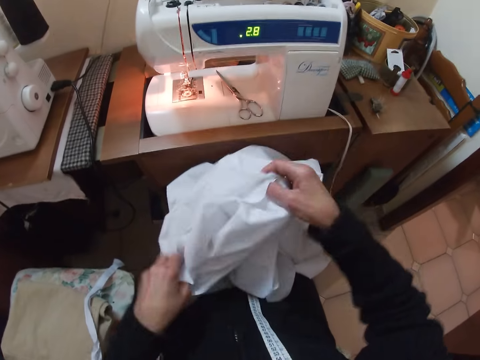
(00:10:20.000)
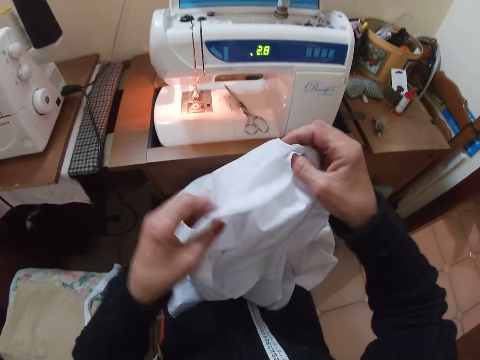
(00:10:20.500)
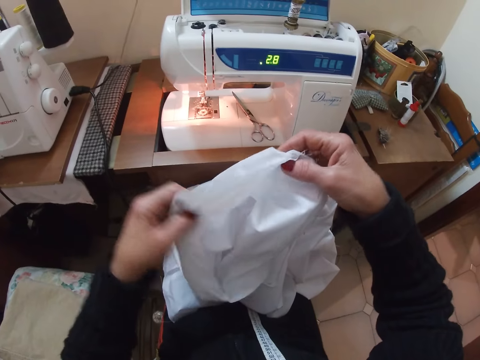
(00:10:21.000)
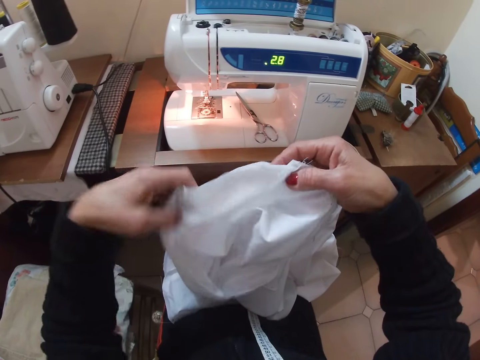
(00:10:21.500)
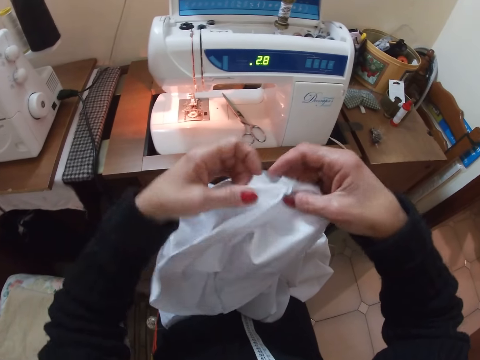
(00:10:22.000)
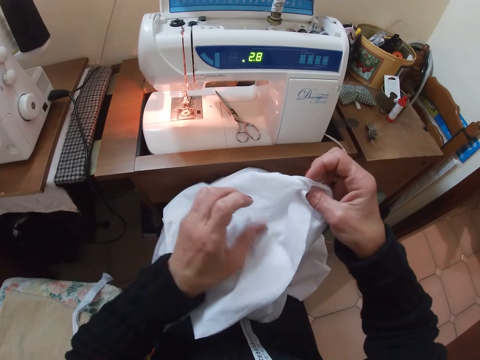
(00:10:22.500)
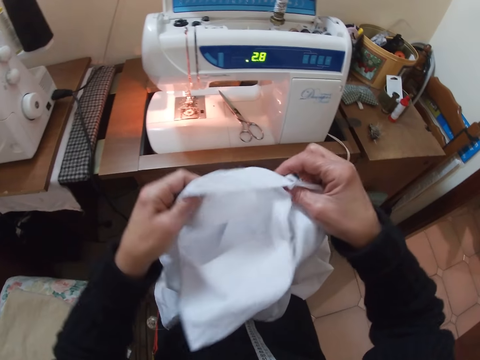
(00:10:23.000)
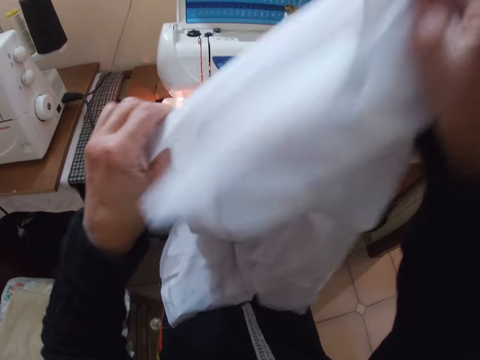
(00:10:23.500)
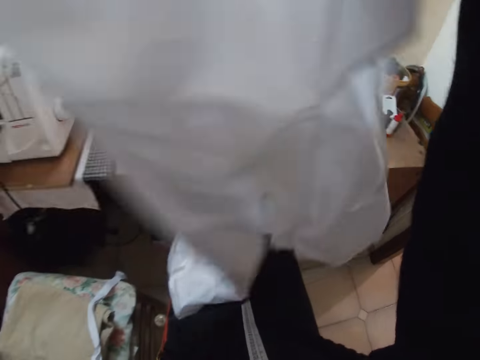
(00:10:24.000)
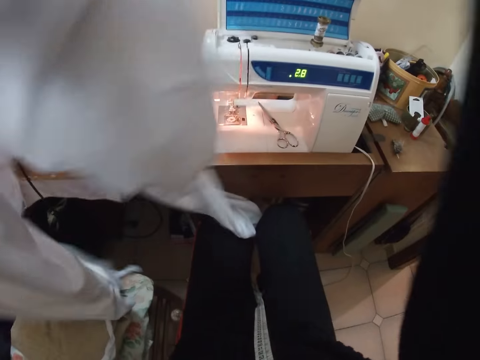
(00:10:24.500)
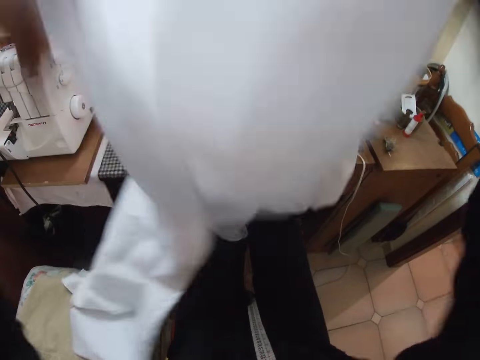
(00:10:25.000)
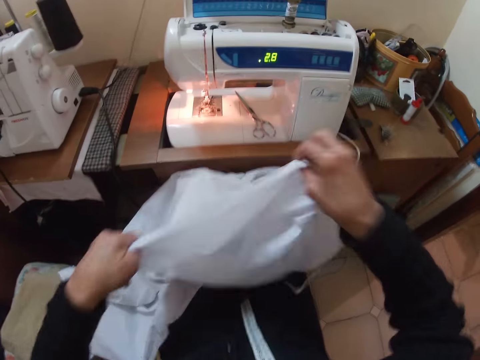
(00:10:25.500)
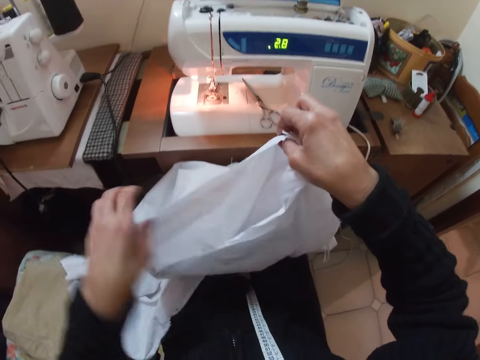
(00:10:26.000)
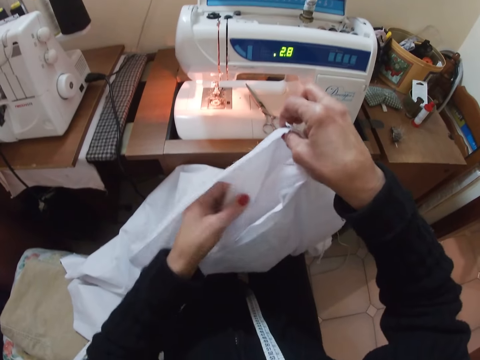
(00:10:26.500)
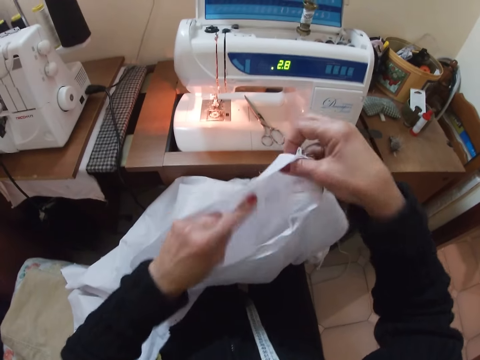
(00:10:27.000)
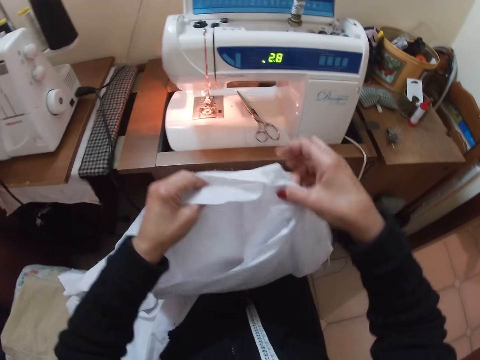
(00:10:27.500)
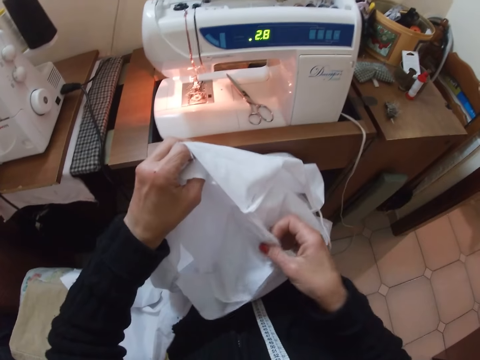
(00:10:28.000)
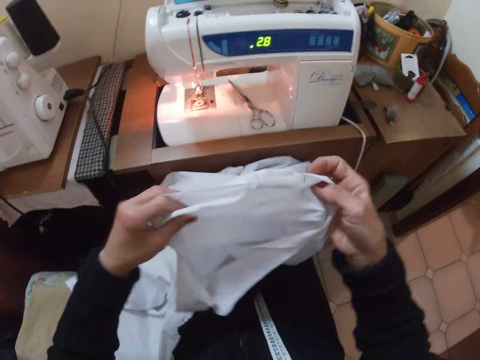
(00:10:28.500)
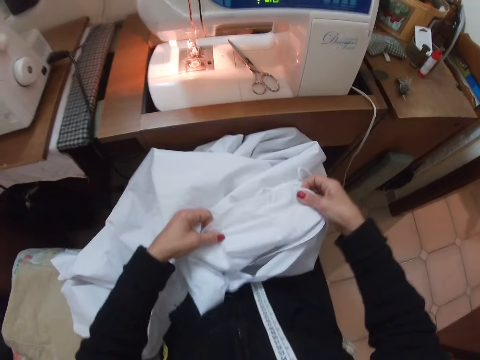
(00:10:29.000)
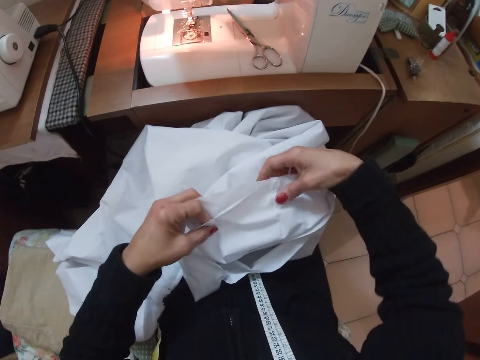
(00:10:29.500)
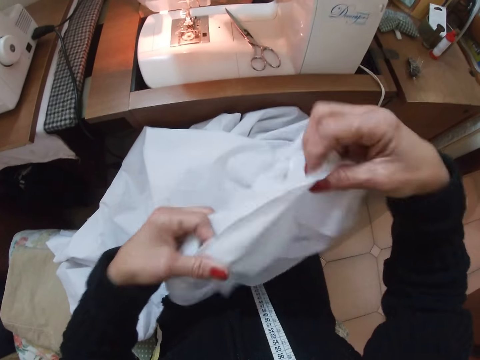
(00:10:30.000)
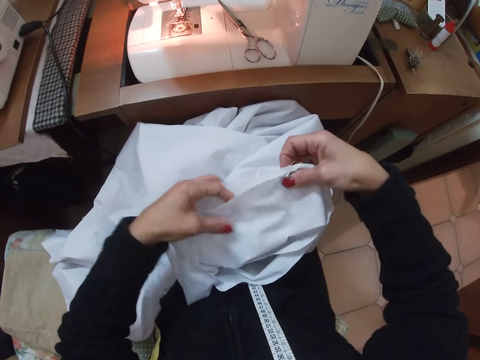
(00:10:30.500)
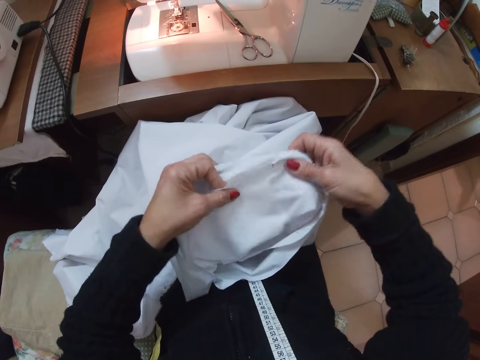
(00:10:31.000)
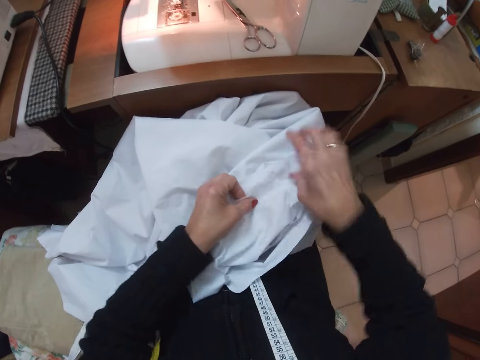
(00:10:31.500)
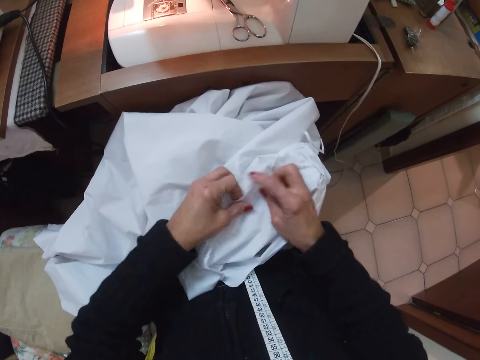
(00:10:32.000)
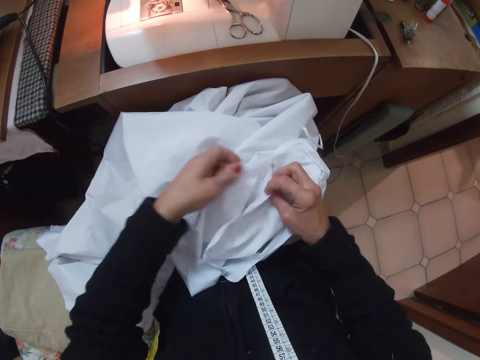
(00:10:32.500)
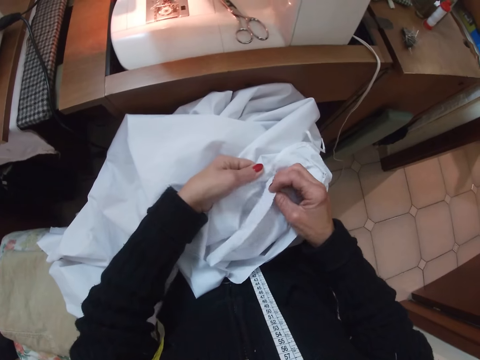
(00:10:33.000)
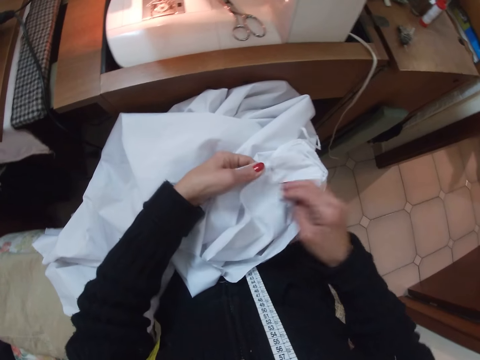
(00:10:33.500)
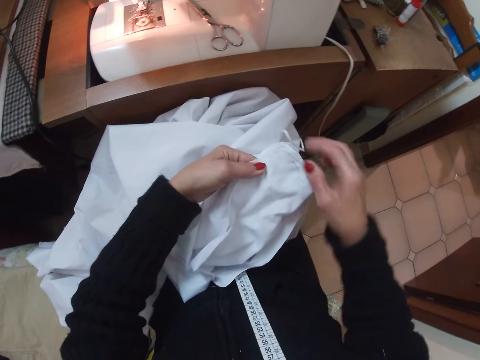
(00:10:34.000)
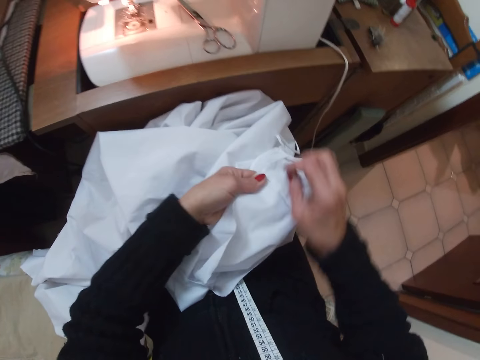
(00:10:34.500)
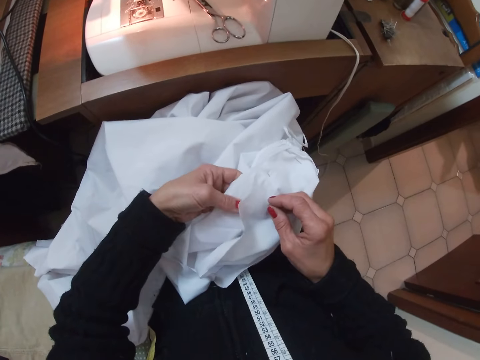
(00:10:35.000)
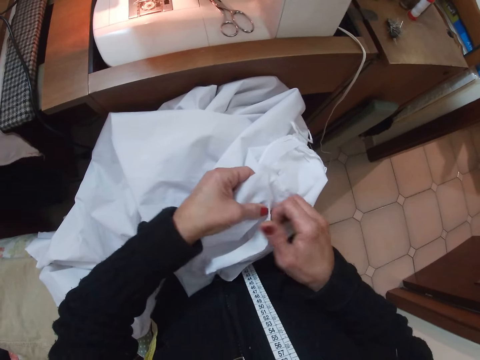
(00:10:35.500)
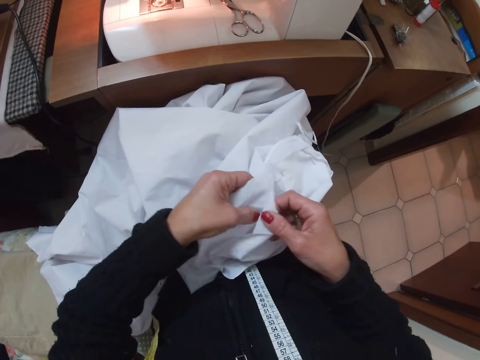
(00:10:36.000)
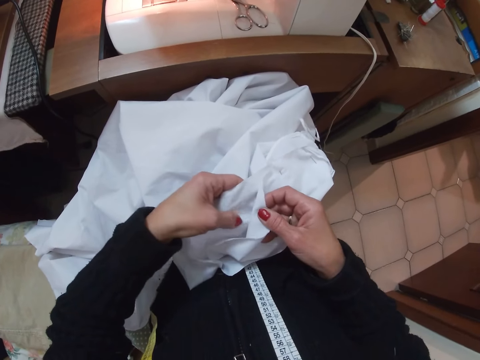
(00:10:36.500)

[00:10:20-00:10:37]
The camera wearer straightens the cloth with both hands. She drops the cloth with both hands. She holds the edge of the cloth with both hands. She moves her left hand. She holds the edge of the cloth with both her hands. She pulls the cloth up with both her hands. She drops the cloth with both hands. She straightens the edge of the cloth. She folds the cloth with both hands. She drops the cloth with both hands. She picks up the edges of the cloth with her right hand. She pulls the cloth up with both hands. She drops the cloth with both hands. She separates the edge of the cloth with her right hand. She joins the edges of the cloth together. She drops the cloth with her right hand. She joins both of the cloth edges together.

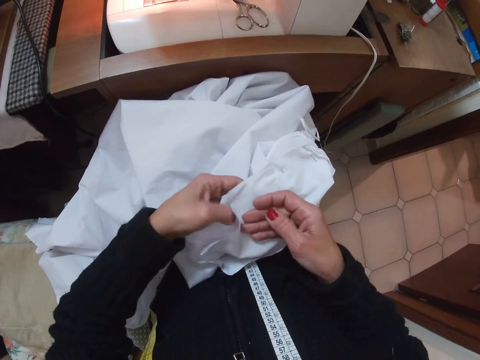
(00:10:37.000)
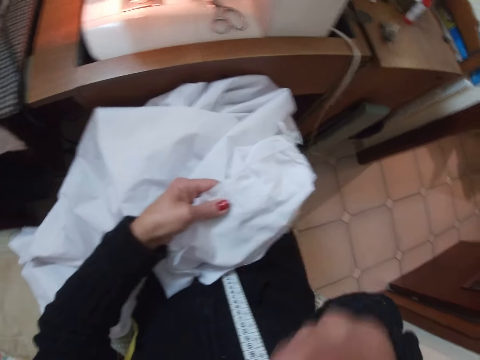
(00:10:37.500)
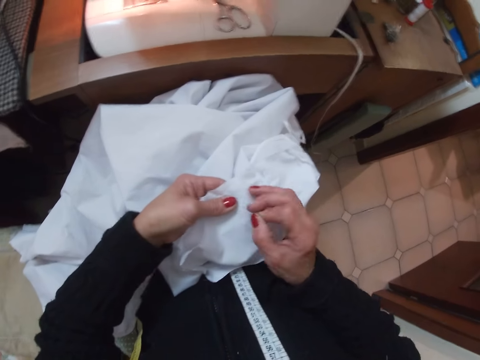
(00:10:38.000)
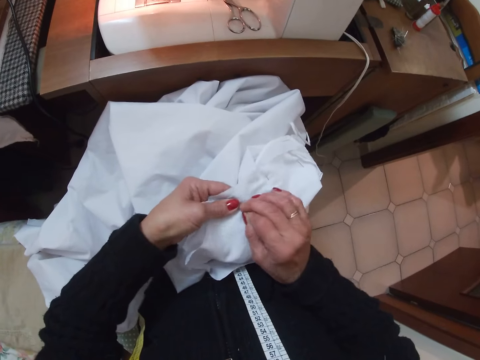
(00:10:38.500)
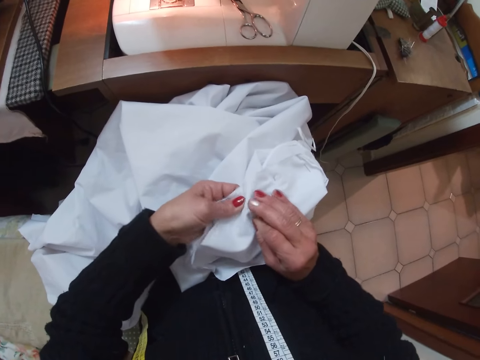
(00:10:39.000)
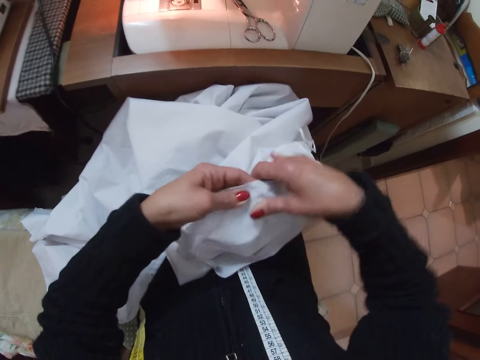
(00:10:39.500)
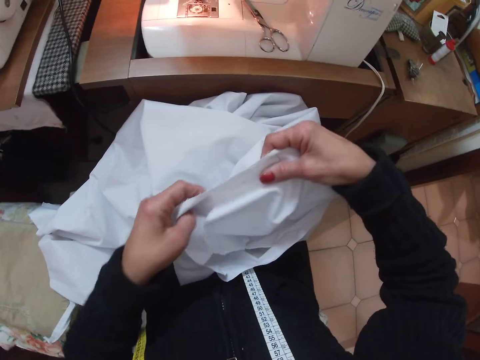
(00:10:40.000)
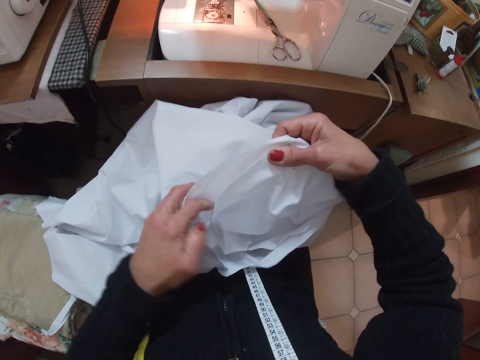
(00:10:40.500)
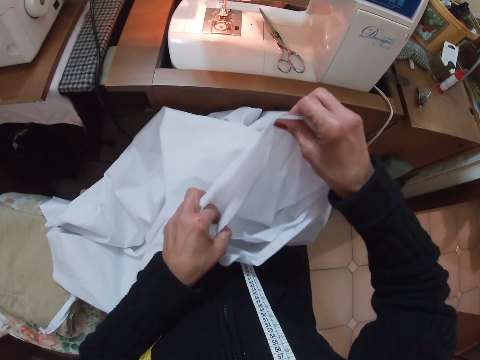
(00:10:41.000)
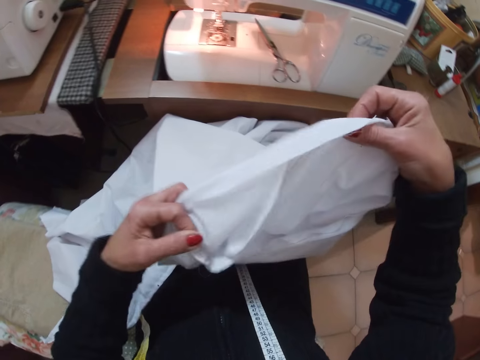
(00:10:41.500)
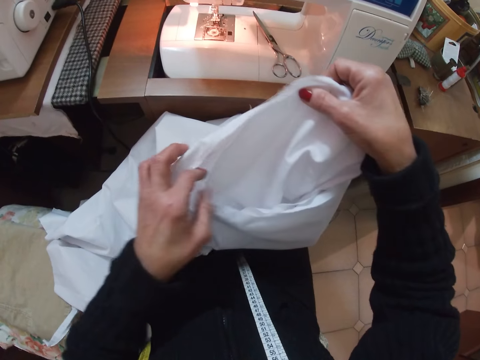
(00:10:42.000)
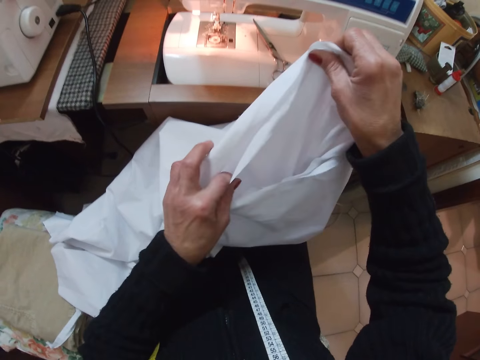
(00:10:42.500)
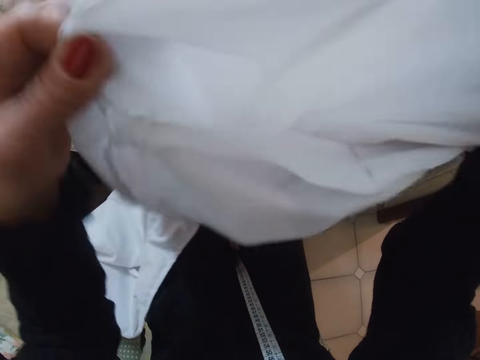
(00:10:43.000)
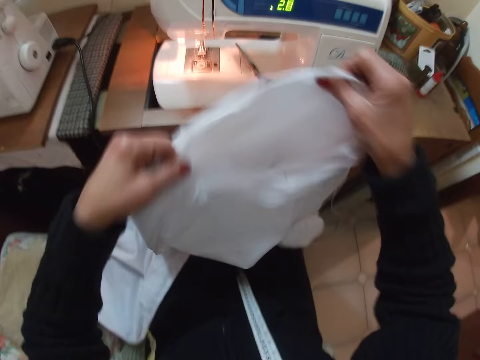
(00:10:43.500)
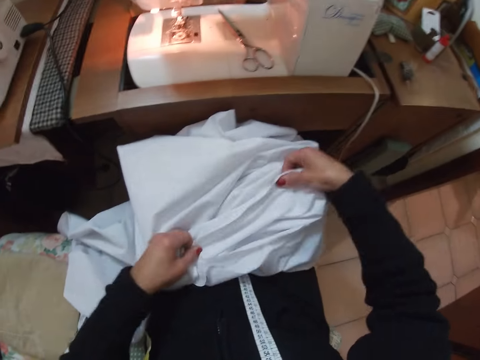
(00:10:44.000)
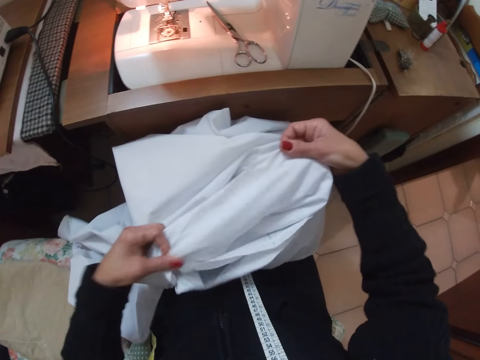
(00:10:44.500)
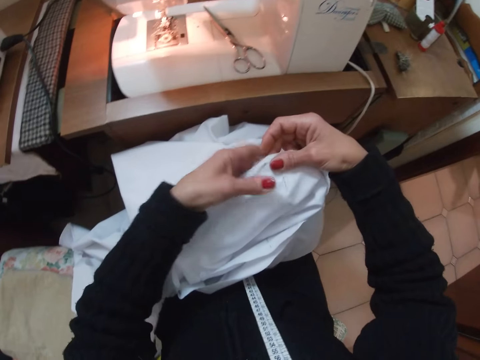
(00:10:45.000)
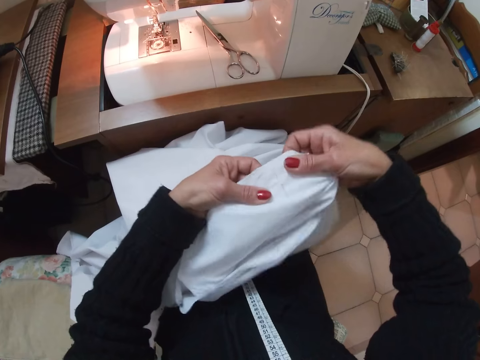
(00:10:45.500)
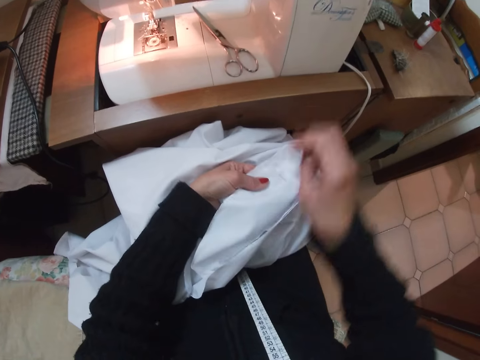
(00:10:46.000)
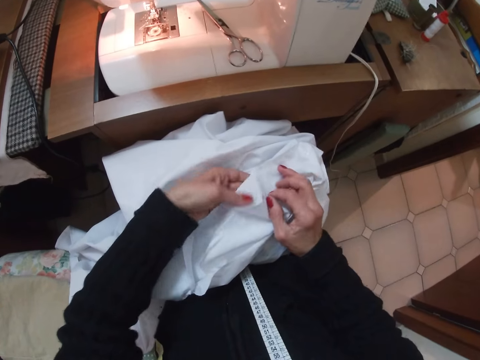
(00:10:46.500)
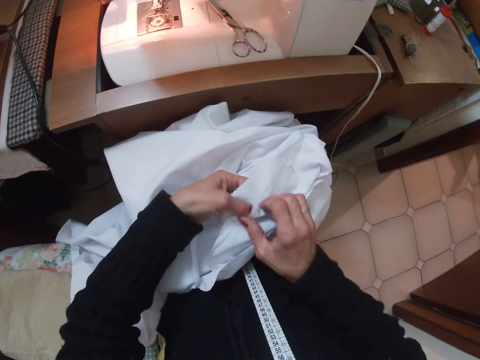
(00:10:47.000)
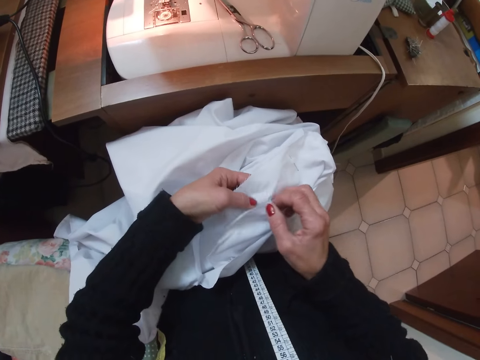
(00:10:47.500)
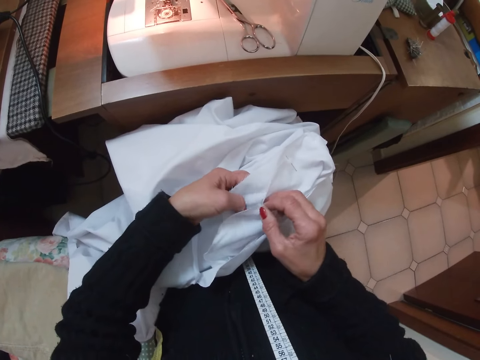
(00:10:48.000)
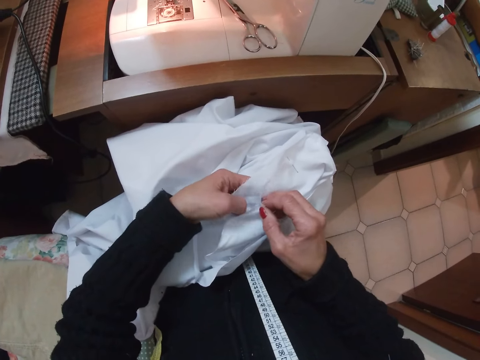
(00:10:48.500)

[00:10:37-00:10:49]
The camera wearer puts her hand in her mouth. She picks up a pin. She removes her hand with the pin from her mouth. She holds the edge of the cloth together with the pin. She straightens the edge of the cloth. She lifts up the cloth with both hands and drops the cloth with both hands. She moves her right hand to the other edge of the cloth. She joins both edges of the cloth together.
